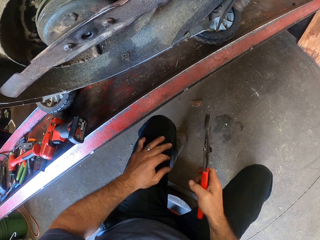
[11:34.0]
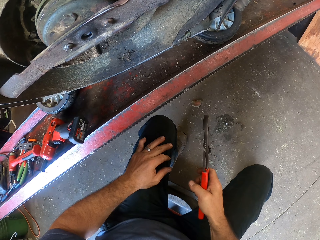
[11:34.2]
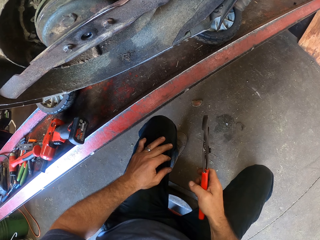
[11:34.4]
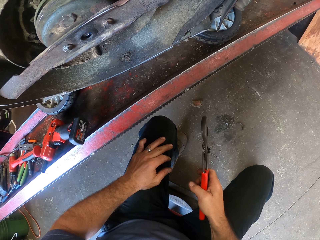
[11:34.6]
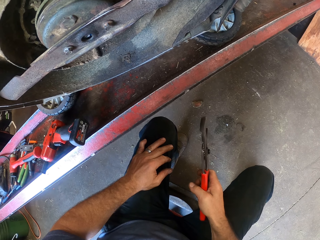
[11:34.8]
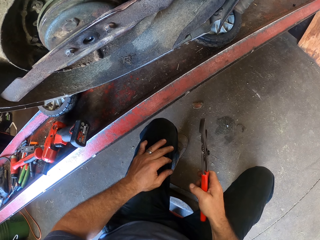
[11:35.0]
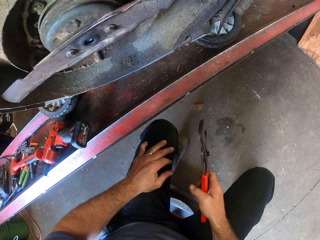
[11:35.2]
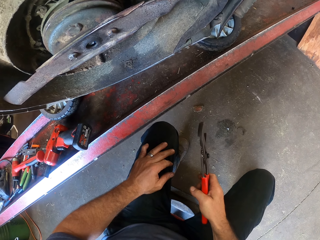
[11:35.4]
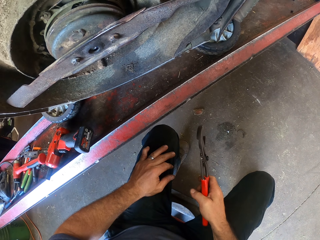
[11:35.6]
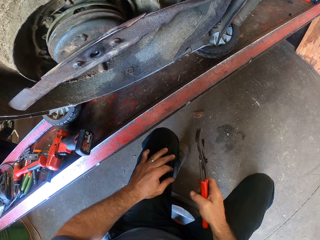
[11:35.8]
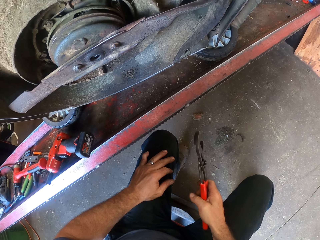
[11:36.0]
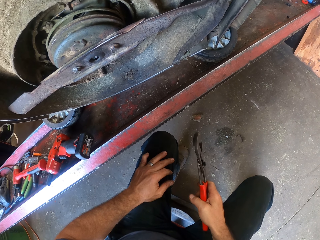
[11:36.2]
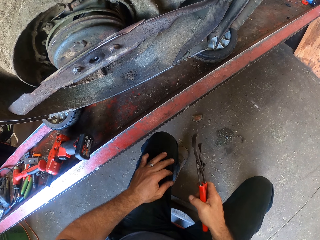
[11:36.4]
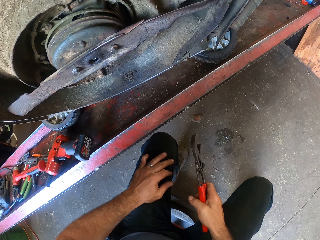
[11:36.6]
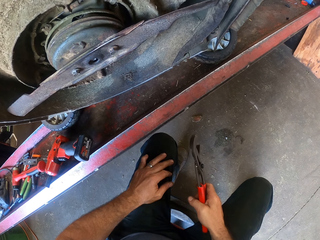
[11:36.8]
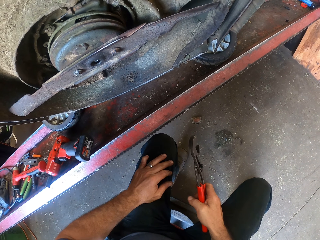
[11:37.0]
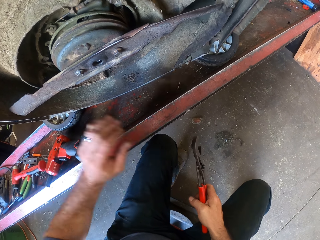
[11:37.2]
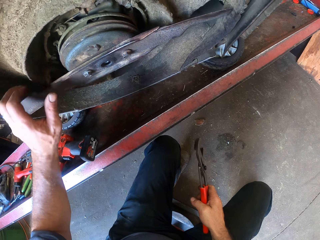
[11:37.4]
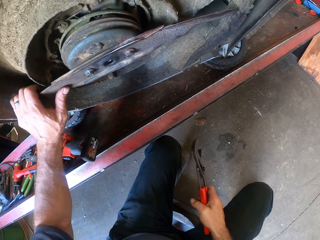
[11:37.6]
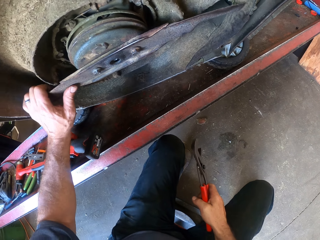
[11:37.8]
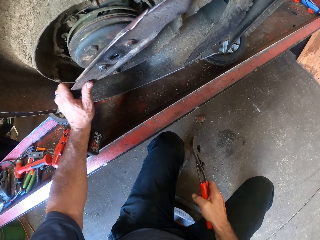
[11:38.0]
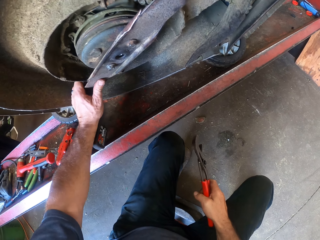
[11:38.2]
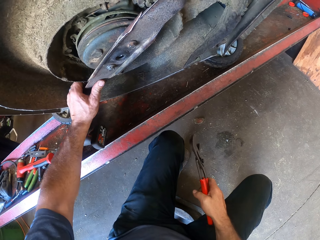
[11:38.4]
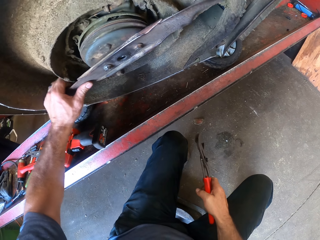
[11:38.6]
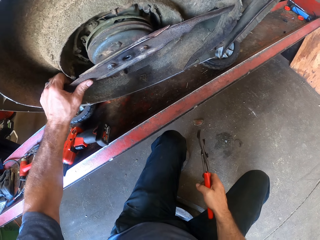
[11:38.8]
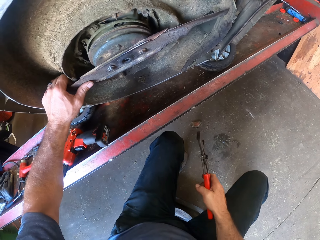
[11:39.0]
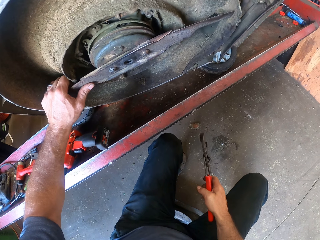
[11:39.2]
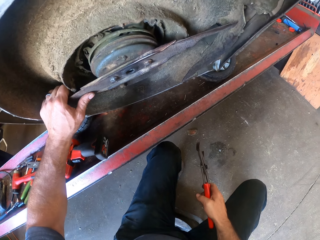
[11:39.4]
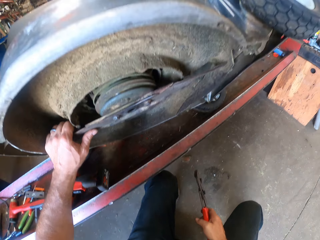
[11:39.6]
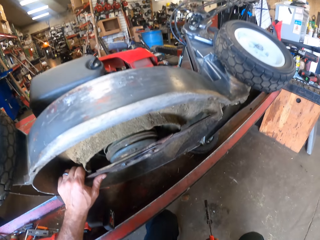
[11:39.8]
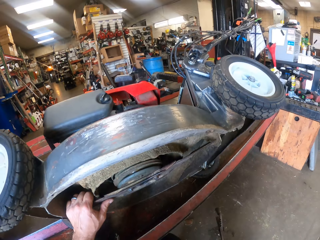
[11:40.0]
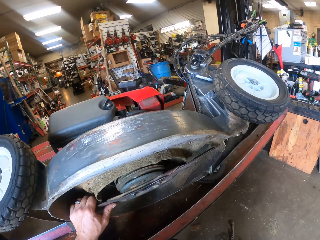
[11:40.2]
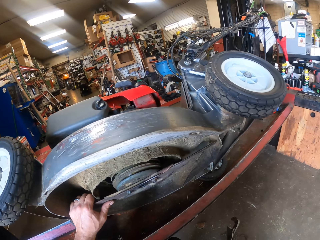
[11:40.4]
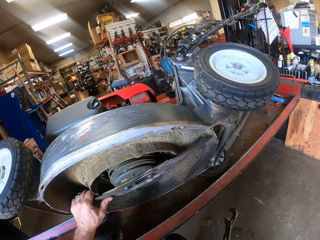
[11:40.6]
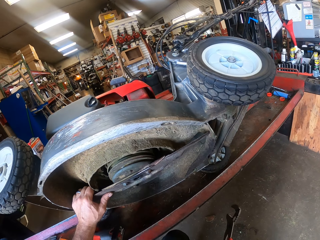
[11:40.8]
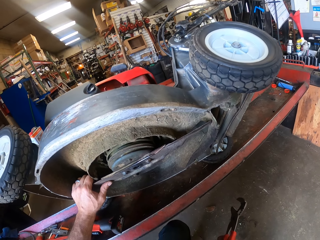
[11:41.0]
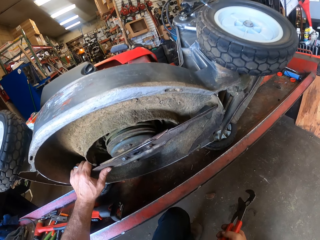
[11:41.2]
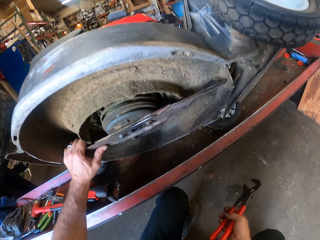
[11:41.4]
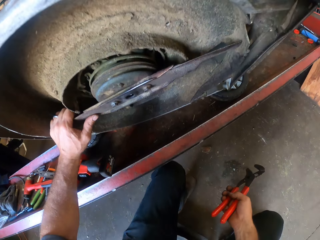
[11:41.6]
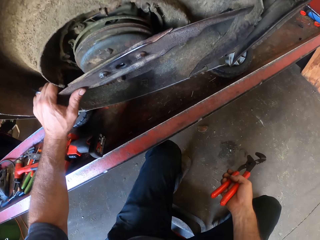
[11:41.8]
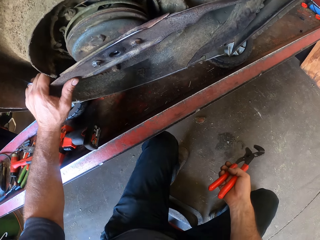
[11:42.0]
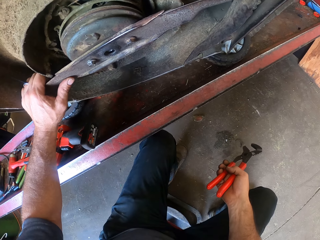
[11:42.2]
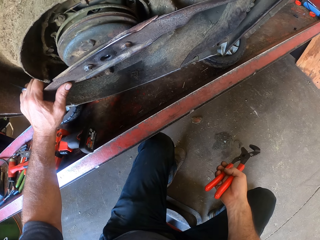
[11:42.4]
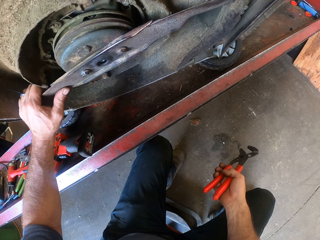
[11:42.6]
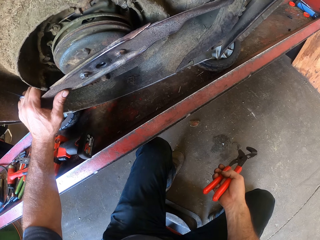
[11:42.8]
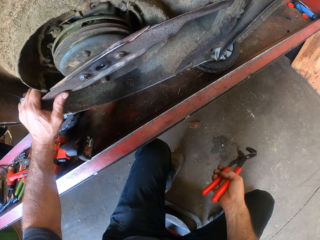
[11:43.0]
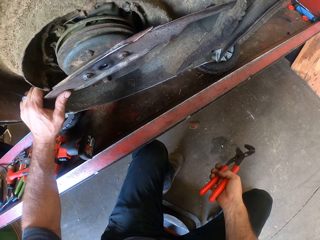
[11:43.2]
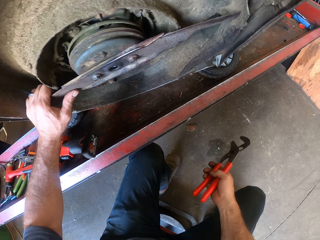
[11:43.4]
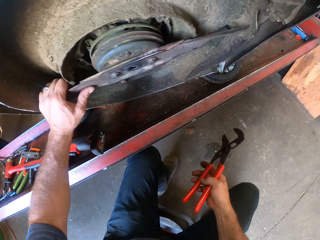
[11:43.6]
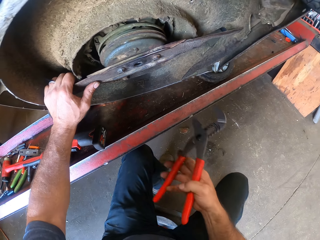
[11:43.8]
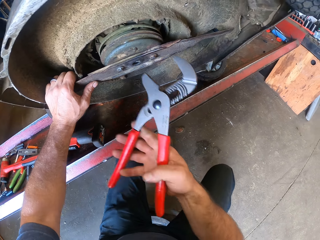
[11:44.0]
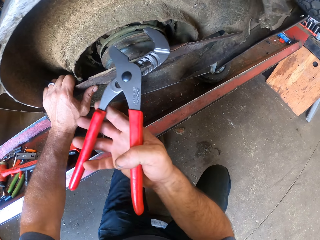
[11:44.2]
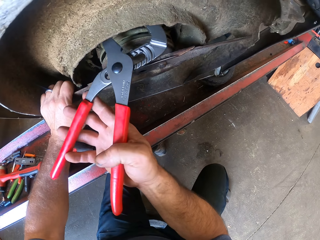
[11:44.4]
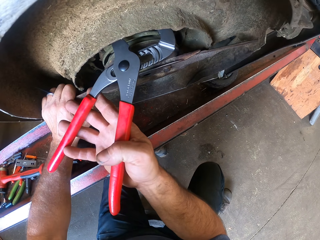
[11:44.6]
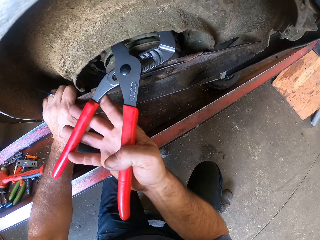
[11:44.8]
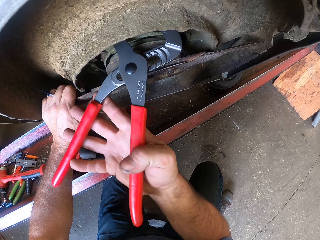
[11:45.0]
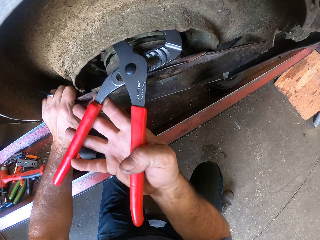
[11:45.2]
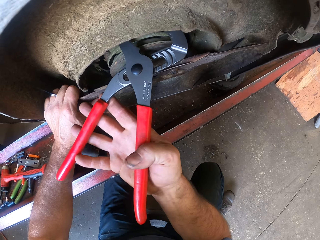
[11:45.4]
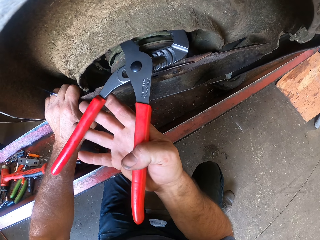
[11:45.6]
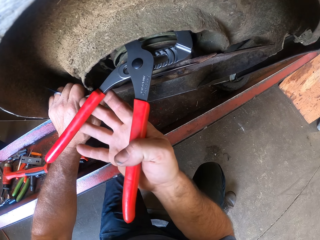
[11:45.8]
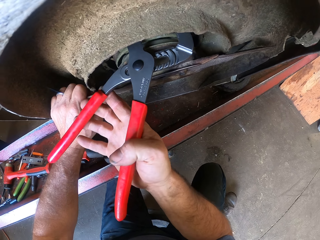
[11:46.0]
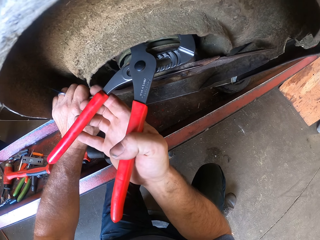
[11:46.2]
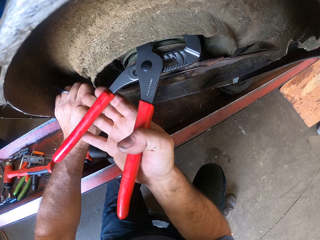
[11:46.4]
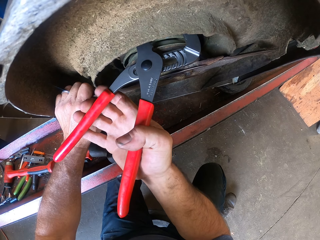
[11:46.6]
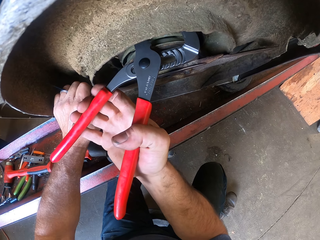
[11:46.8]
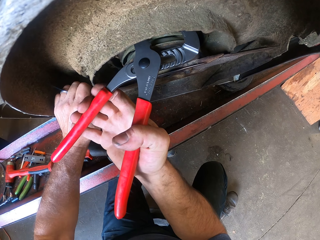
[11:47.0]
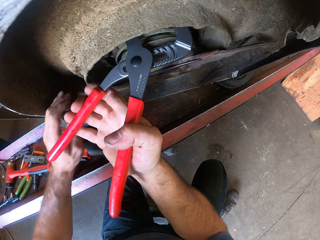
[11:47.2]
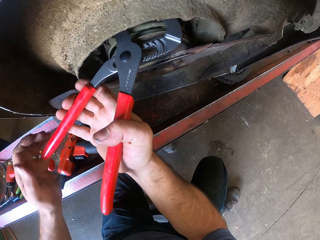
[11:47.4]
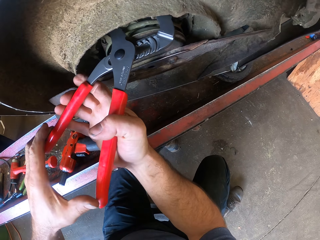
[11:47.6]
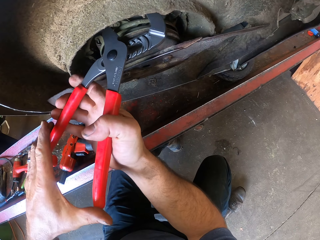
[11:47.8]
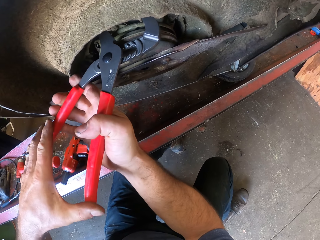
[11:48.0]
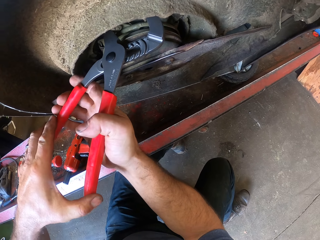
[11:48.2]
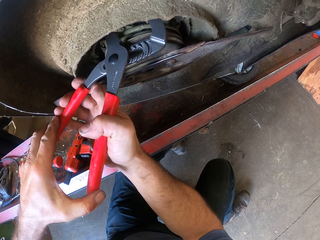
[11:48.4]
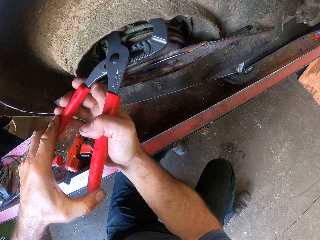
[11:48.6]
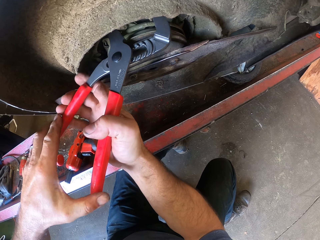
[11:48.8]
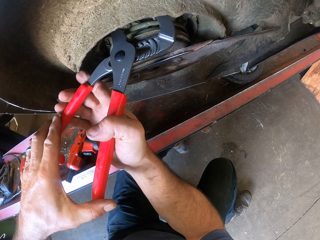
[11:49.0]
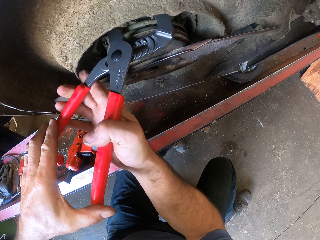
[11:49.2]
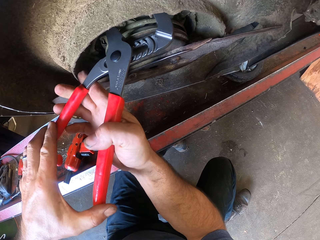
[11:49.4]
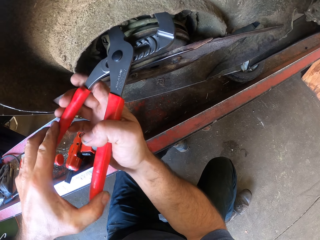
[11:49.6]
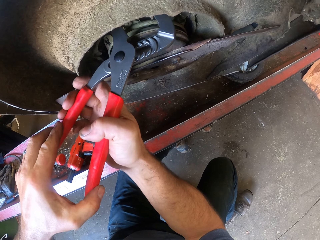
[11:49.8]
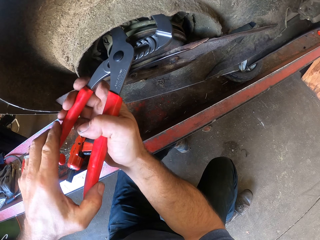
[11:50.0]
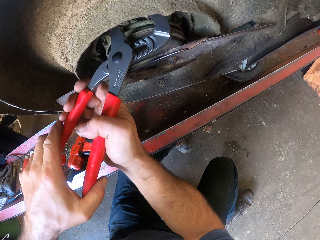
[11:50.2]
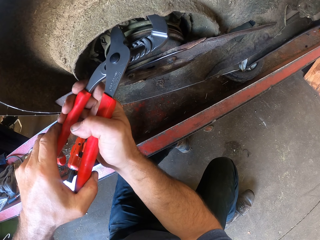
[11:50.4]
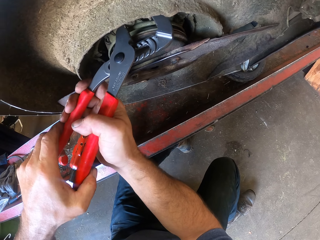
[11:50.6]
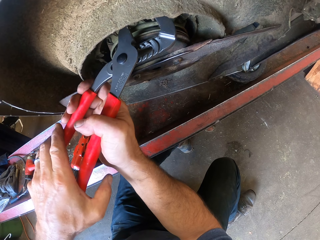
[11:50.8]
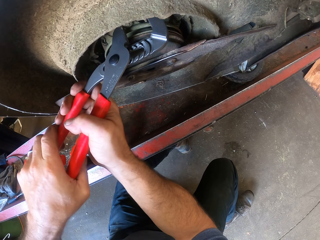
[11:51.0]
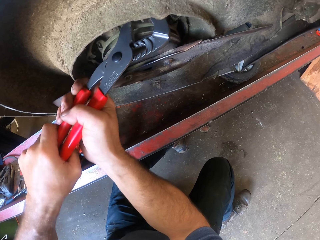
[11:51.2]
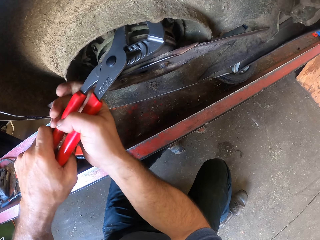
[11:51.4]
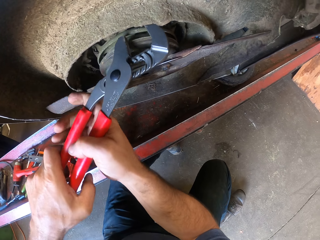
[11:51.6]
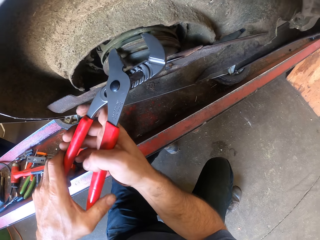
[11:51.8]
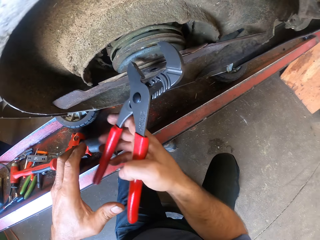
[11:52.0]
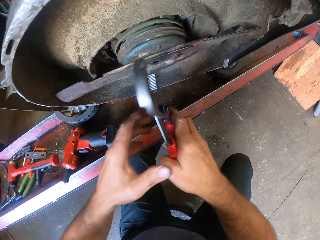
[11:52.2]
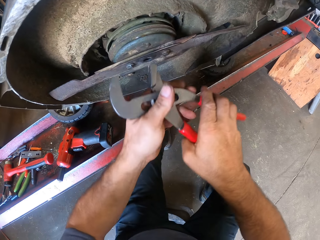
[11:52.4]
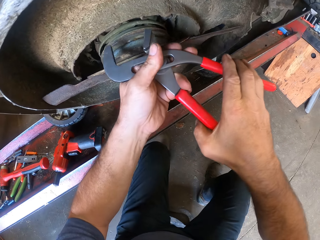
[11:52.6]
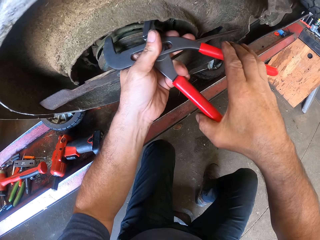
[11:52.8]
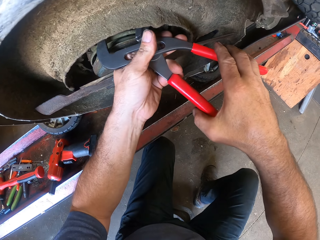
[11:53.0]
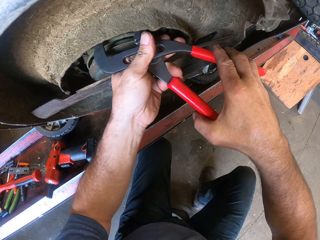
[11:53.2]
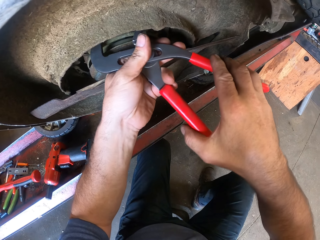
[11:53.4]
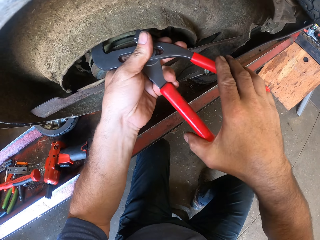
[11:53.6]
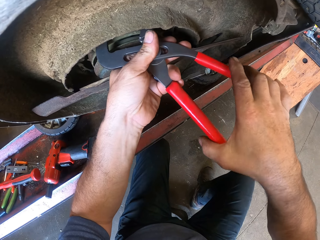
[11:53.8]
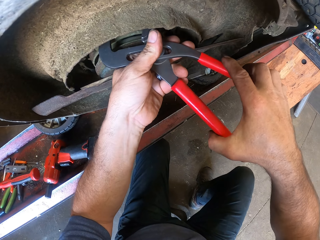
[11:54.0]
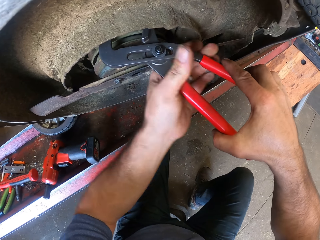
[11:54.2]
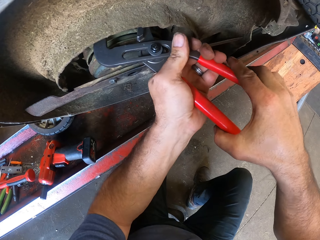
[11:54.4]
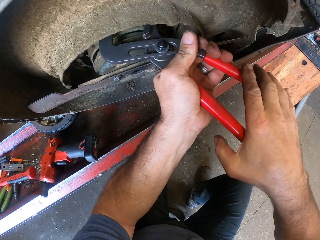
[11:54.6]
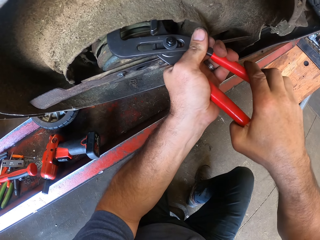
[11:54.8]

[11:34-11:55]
The camera wearer rotates the cutting blade of the mower with his left hand. He loosens a bolt on the cutting blade with the plier. He places both hands on the mower. He holds the plier with both hands.
